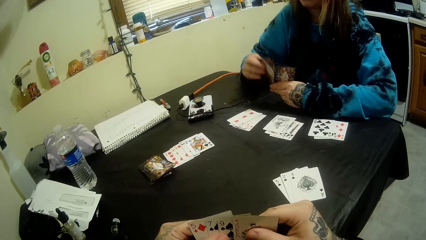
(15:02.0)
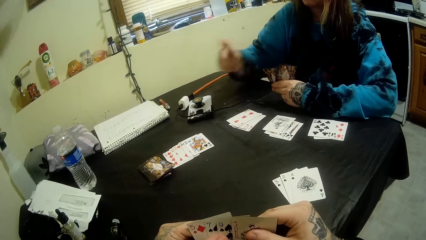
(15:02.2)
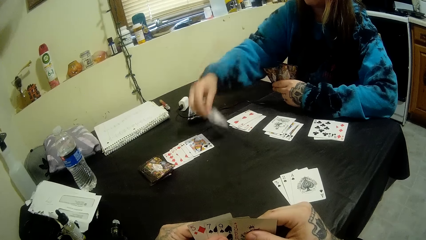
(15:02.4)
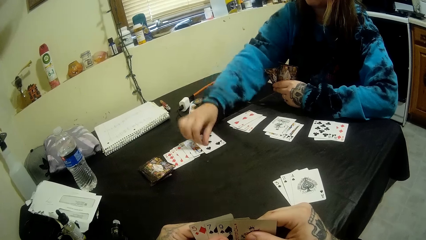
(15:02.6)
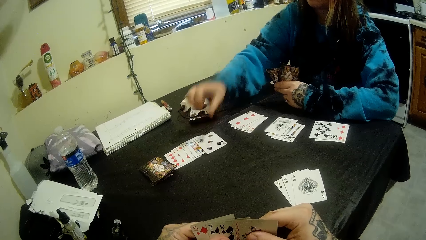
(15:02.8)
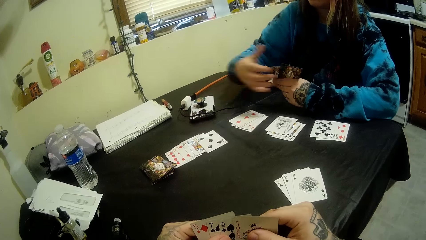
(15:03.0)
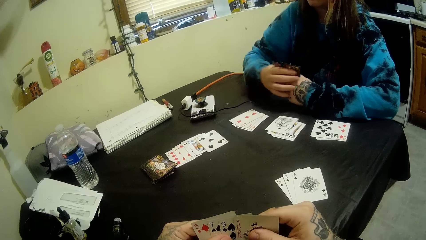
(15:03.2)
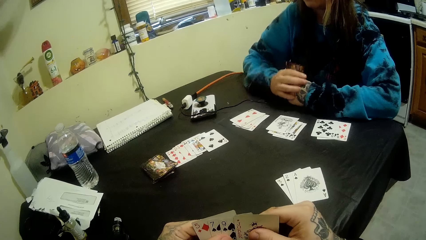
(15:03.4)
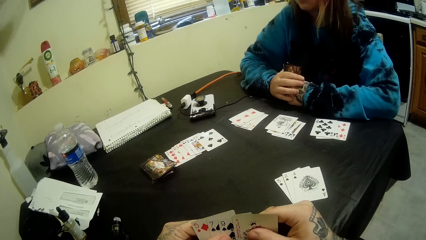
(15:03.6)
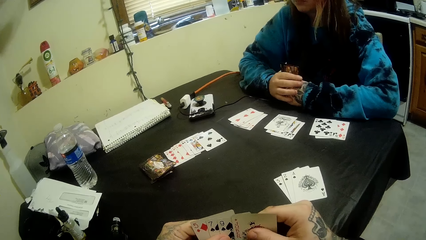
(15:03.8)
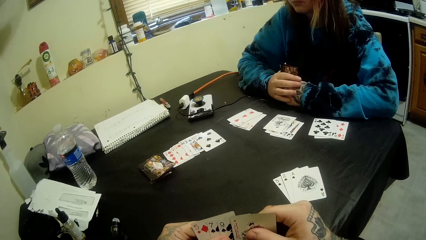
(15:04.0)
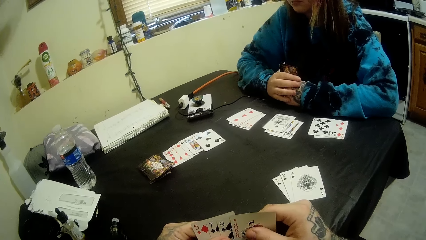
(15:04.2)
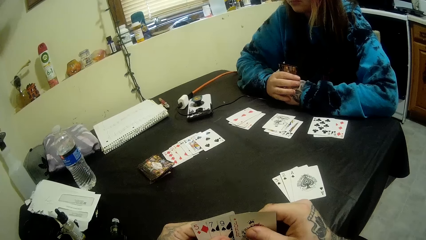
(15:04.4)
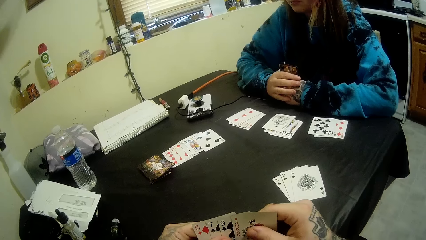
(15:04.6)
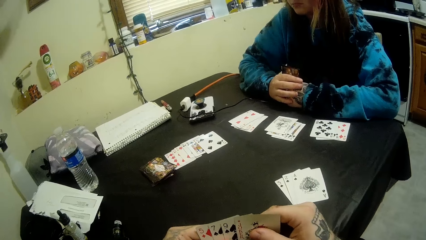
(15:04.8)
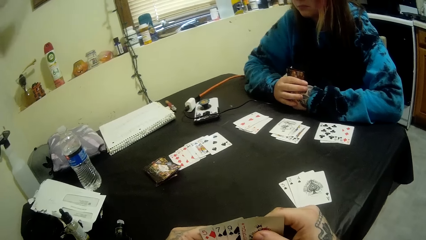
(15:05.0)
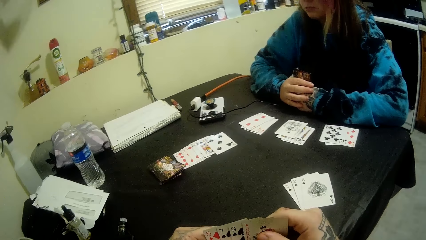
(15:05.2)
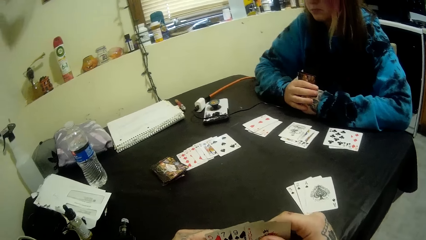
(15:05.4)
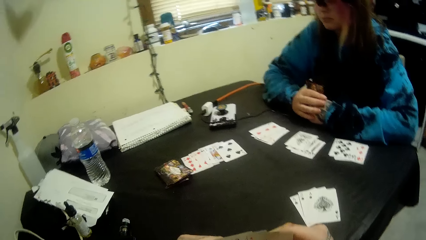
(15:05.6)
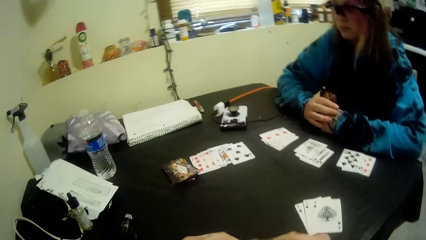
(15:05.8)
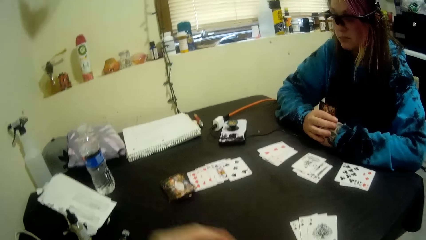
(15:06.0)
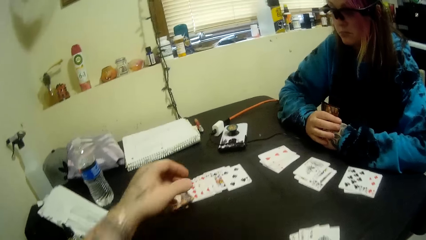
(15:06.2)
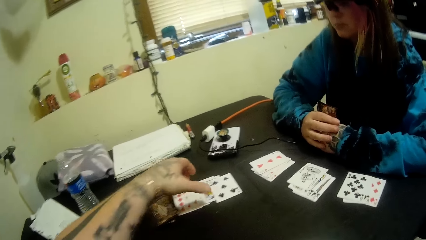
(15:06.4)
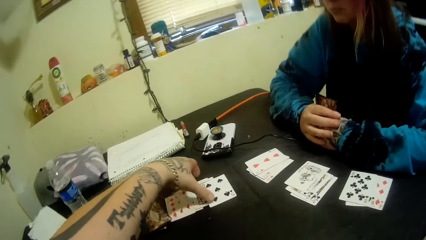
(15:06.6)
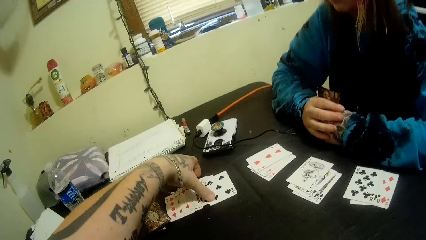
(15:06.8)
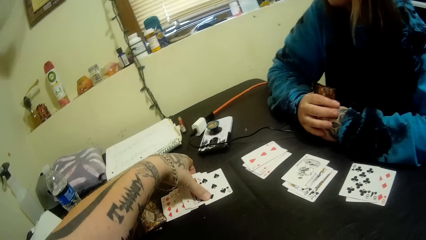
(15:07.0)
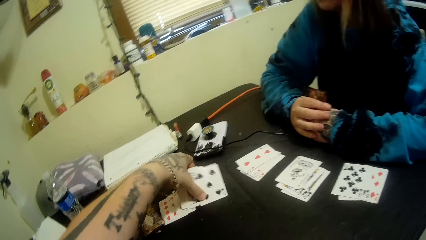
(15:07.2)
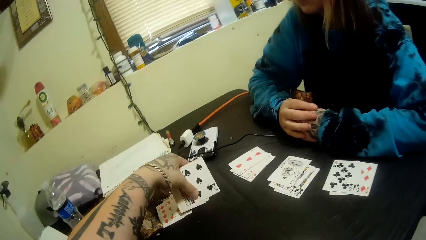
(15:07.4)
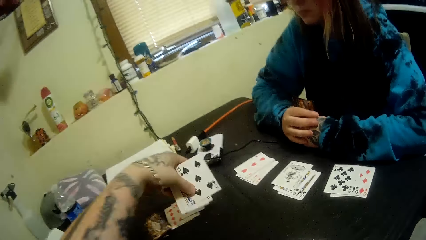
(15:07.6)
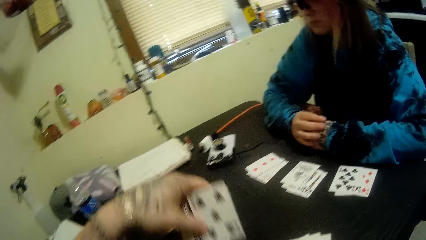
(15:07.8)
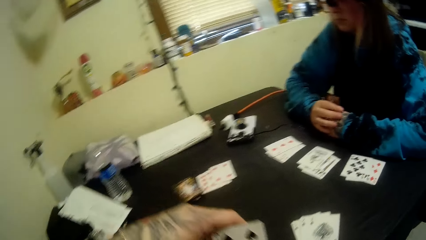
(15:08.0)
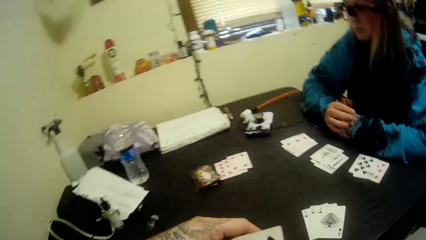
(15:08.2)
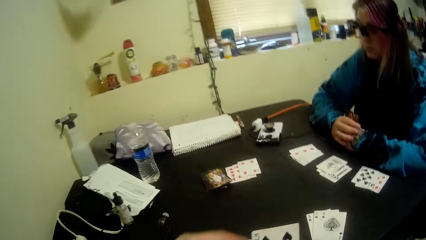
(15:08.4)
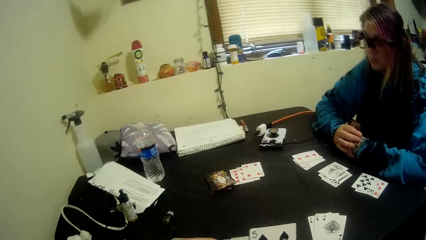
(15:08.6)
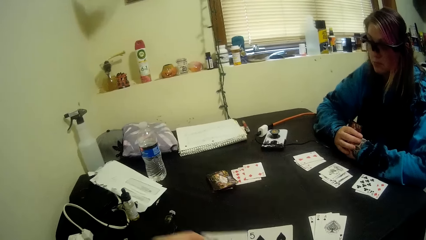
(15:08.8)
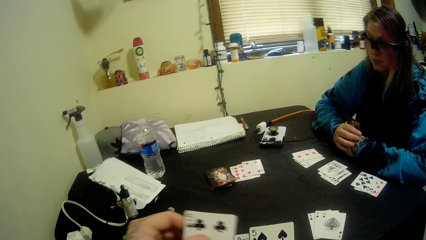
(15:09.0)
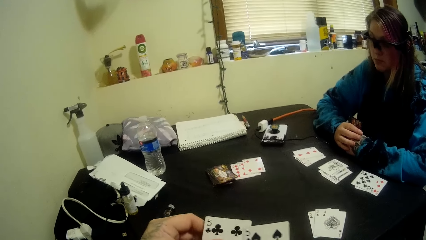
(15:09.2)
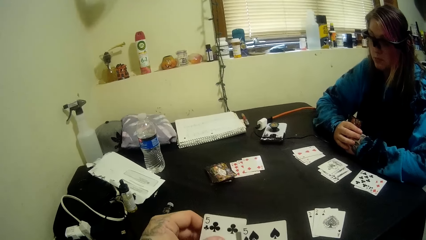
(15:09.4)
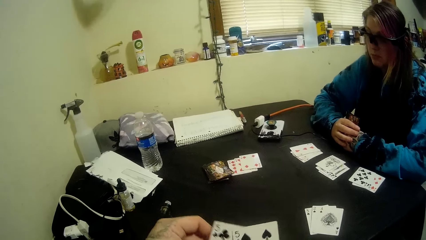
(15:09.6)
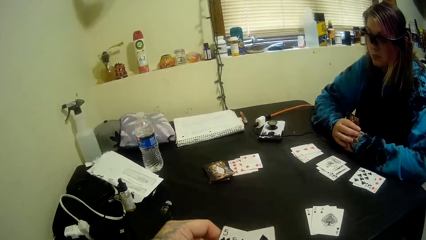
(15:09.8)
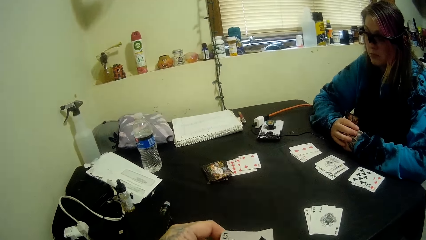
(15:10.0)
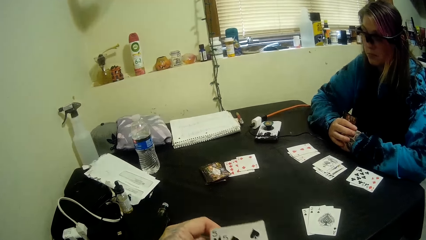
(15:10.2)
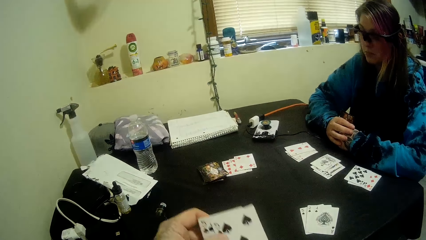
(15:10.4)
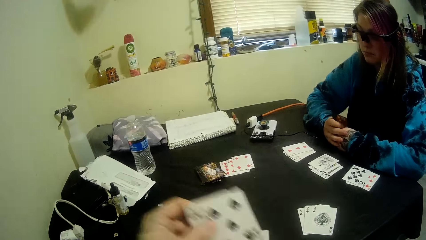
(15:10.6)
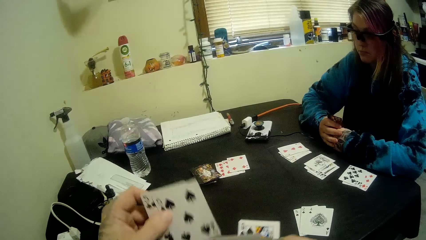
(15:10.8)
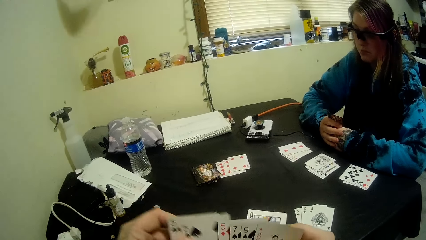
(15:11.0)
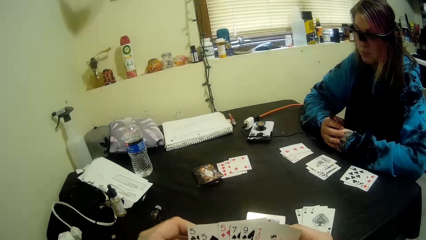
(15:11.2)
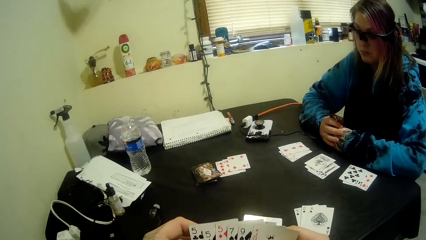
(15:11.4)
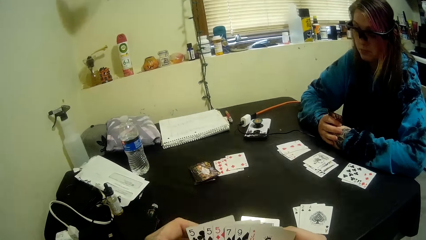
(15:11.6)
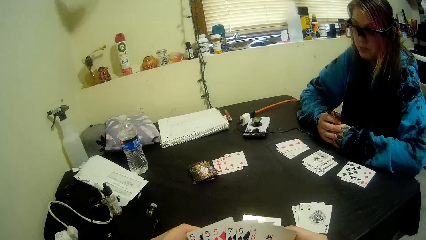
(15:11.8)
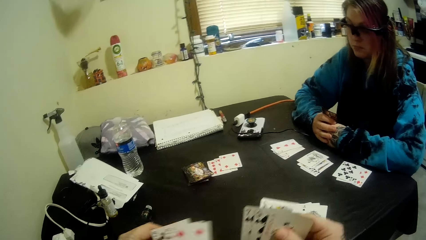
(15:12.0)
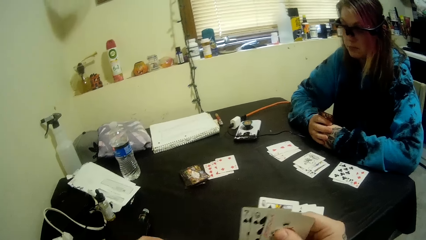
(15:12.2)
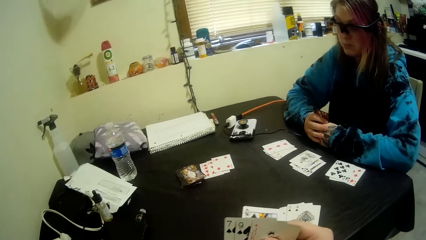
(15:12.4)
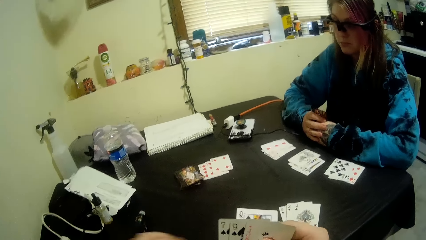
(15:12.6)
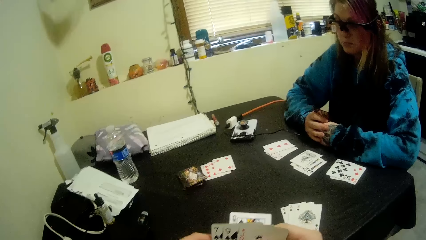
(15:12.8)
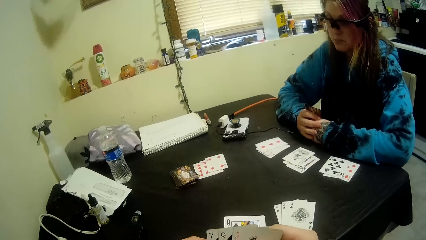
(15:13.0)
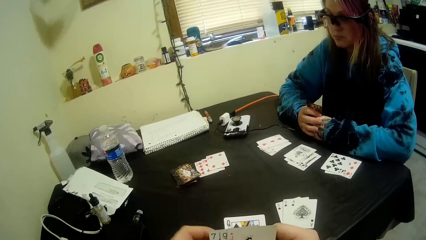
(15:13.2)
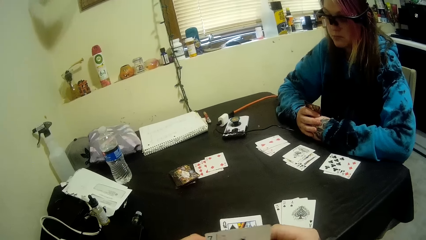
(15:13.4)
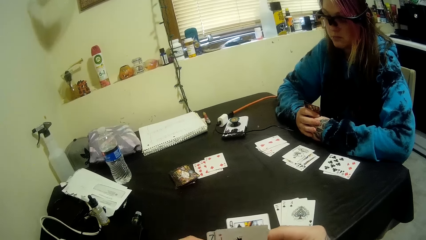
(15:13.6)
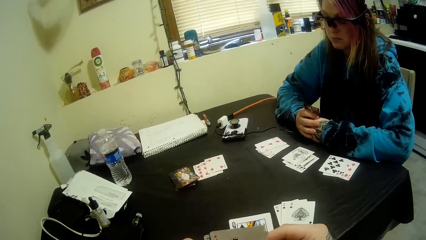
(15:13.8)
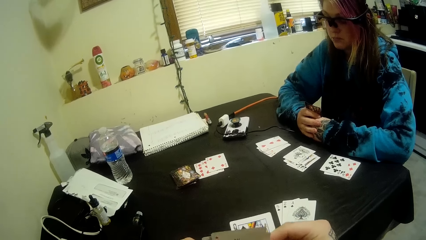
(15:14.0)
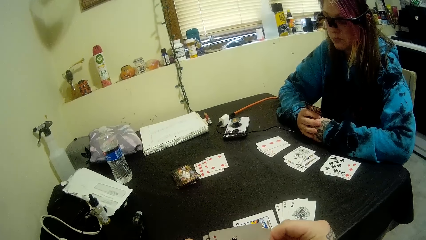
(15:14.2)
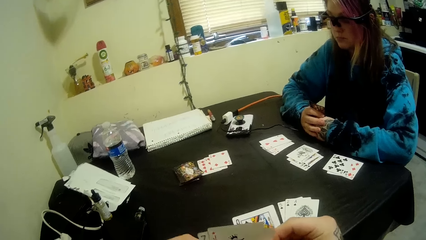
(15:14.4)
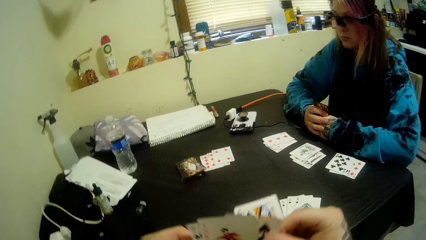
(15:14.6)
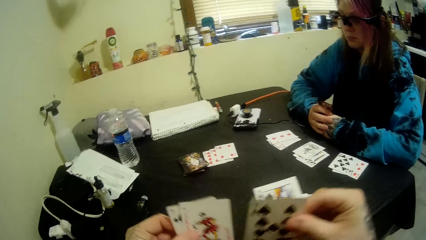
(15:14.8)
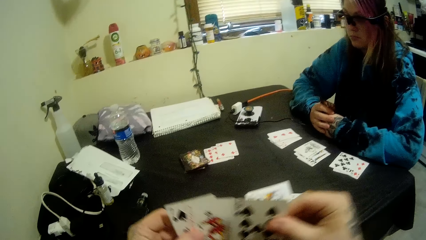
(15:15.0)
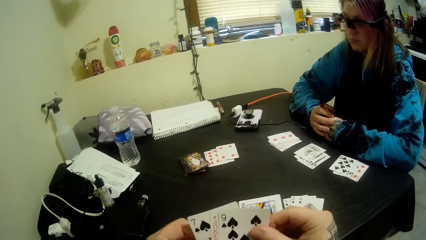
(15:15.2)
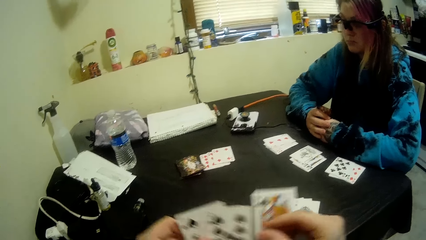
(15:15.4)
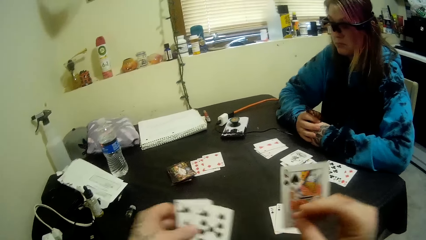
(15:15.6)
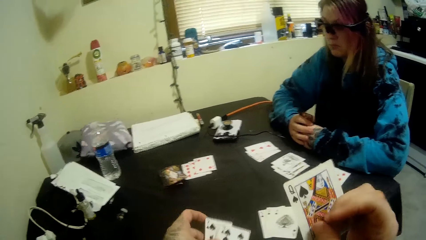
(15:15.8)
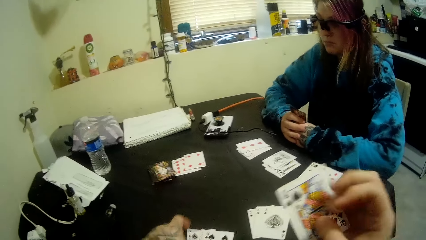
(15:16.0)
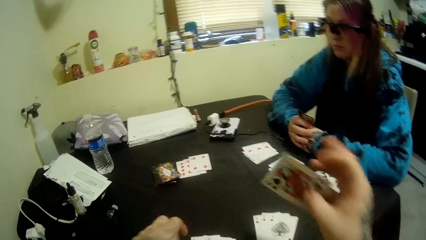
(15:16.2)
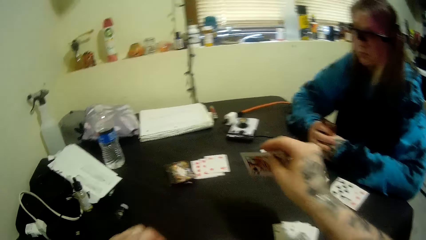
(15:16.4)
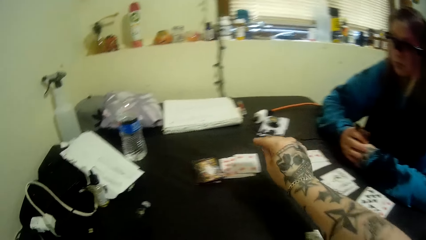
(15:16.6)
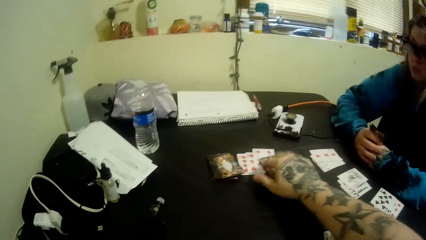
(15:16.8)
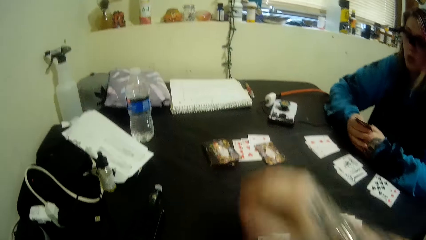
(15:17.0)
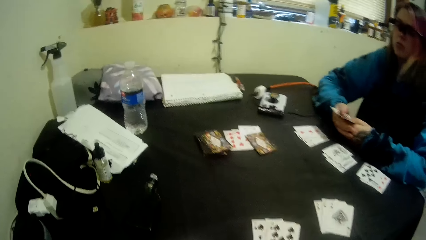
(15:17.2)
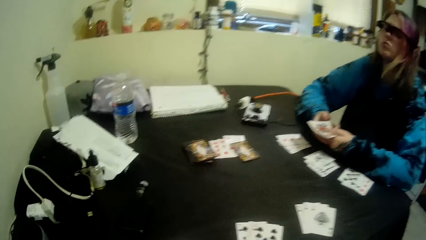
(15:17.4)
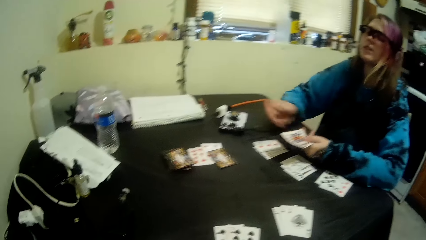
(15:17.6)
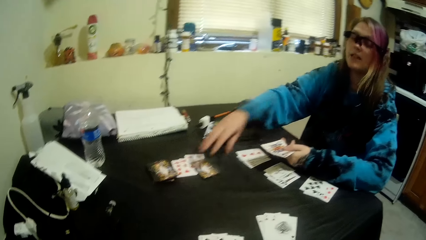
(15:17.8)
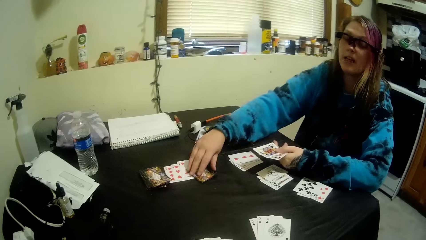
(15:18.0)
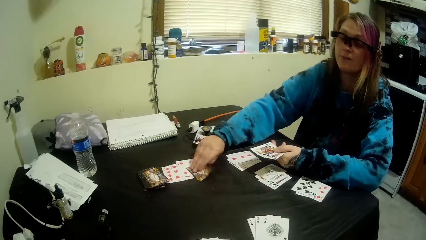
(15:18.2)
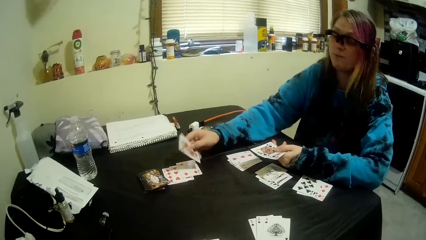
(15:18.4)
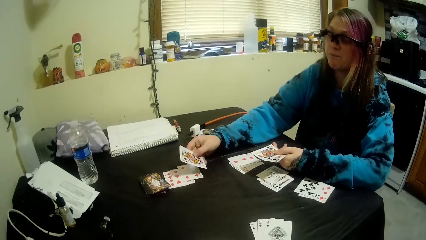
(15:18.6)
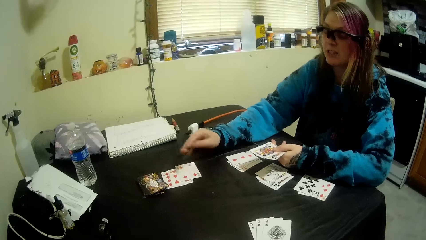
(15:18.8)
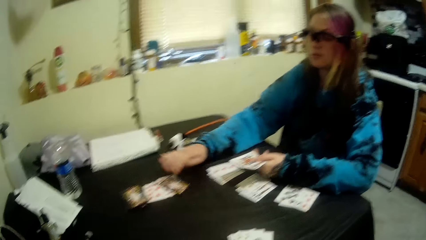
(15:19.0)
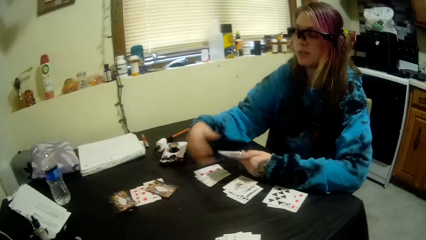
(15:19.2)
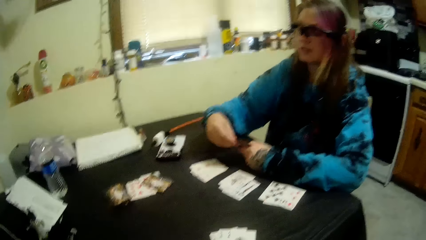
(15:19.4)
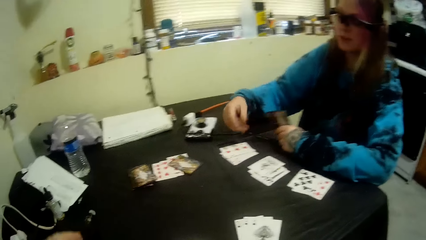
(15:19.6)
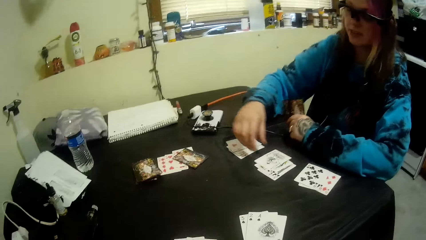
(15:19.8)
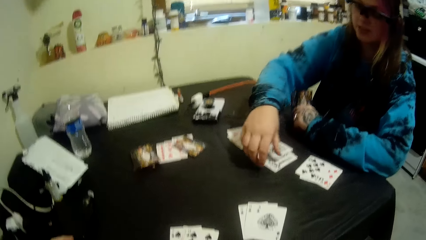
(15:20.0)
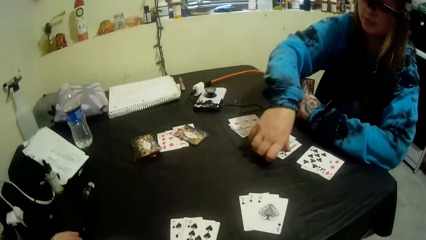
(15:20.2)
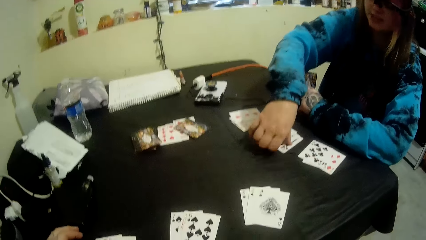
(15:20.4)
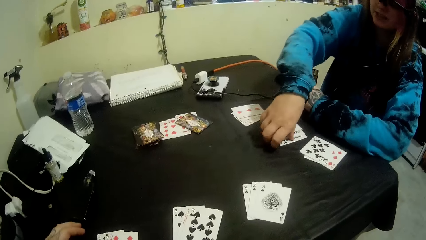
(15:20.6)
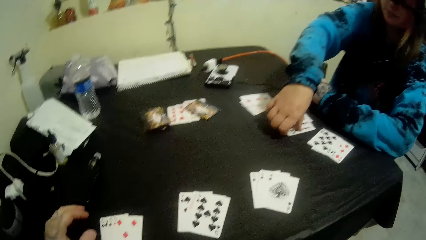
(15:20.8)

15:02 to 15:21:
A woman puts a card down. The camera wearer picks up some cards on the table with his left hand. He shuffles the cards in his hands. He puts the cards down with his hands. The woman inspects another card on the table. The woman picks up a card, puts the card down and picks up some cards on the table with her hands.
